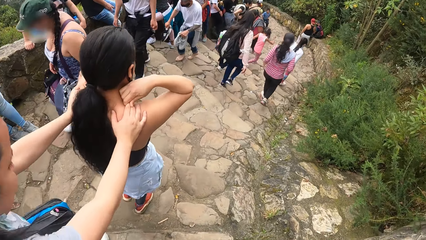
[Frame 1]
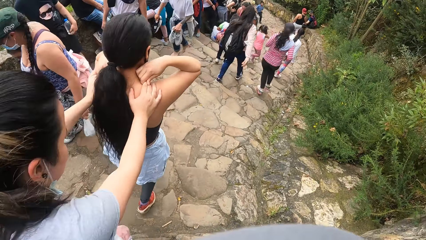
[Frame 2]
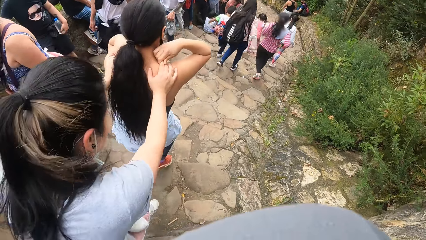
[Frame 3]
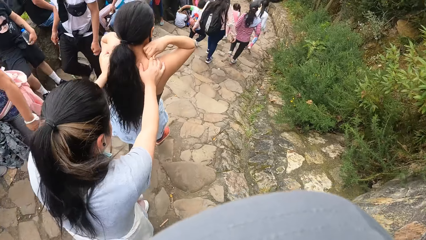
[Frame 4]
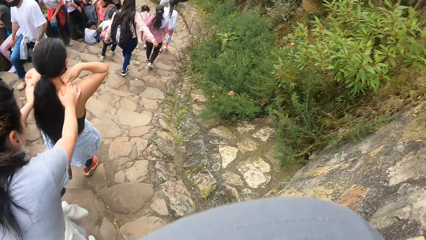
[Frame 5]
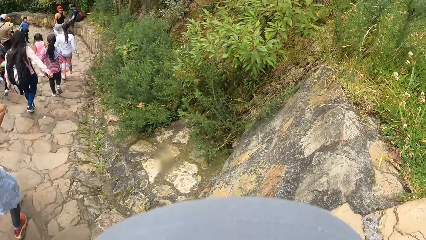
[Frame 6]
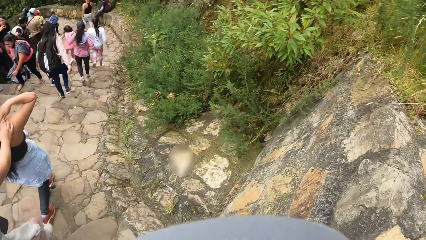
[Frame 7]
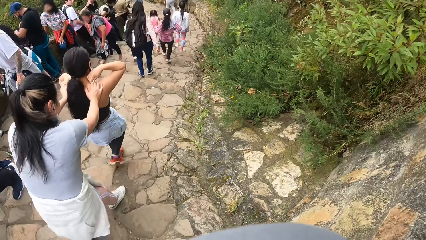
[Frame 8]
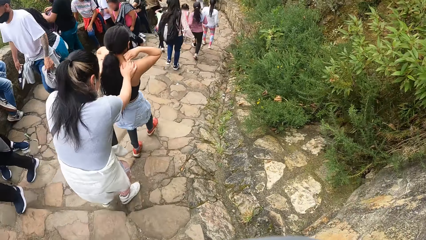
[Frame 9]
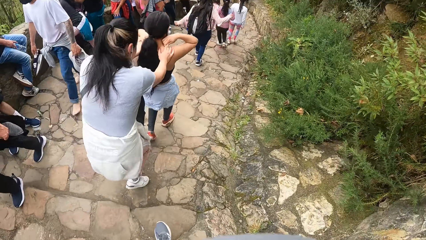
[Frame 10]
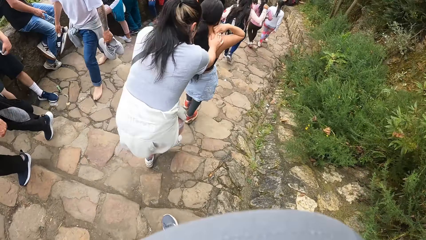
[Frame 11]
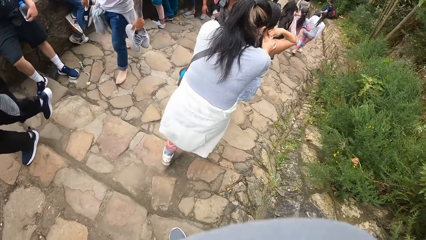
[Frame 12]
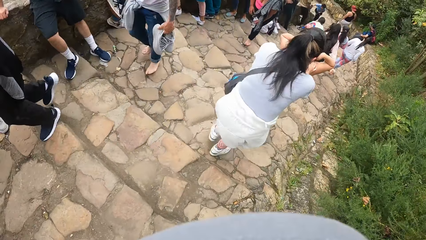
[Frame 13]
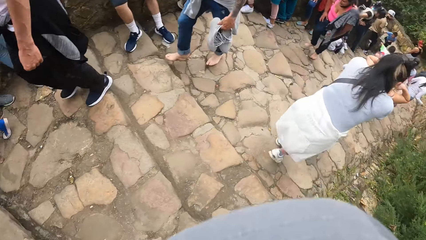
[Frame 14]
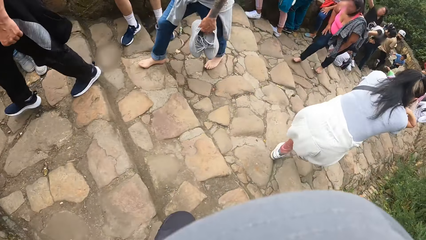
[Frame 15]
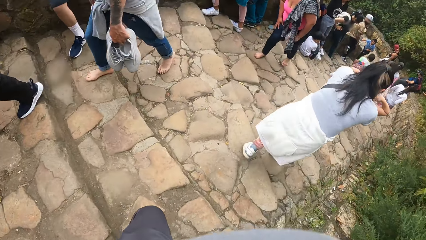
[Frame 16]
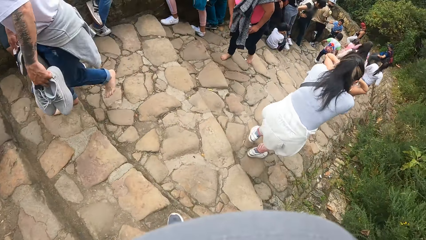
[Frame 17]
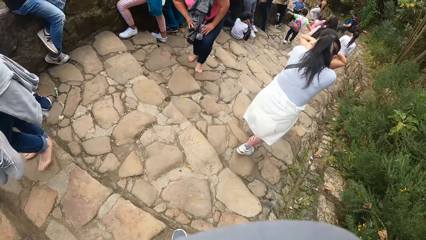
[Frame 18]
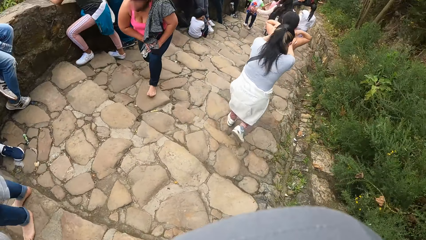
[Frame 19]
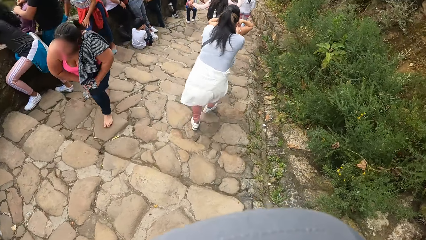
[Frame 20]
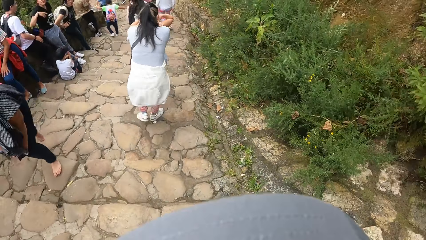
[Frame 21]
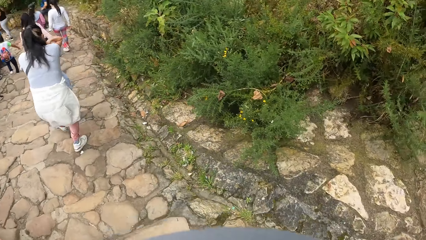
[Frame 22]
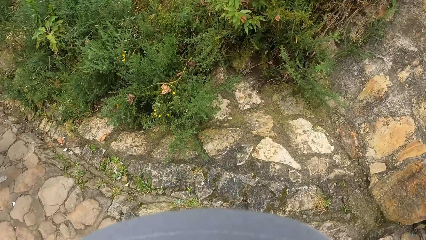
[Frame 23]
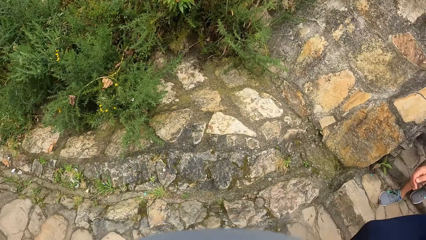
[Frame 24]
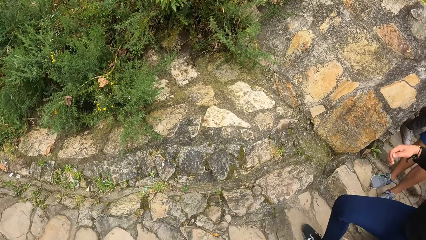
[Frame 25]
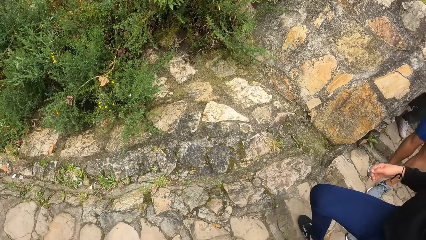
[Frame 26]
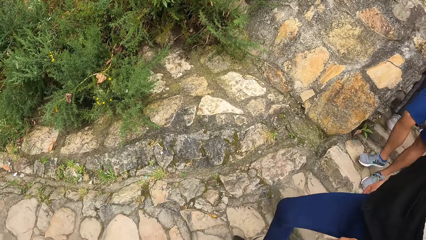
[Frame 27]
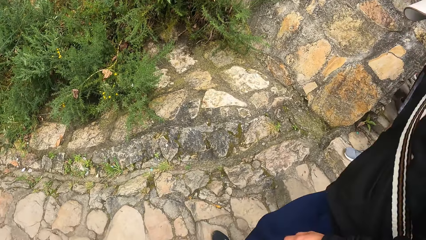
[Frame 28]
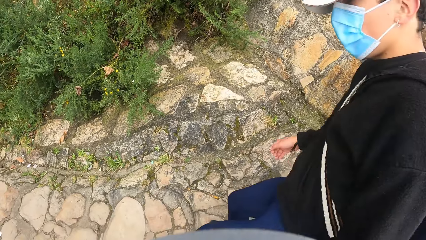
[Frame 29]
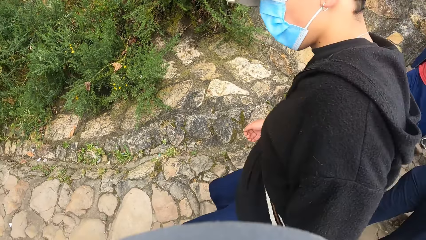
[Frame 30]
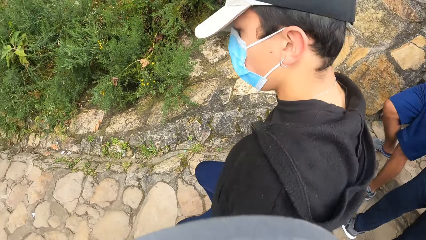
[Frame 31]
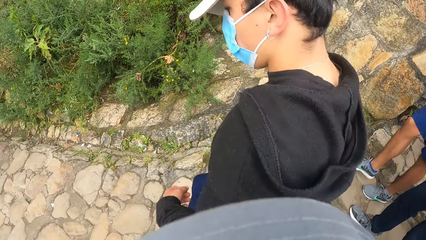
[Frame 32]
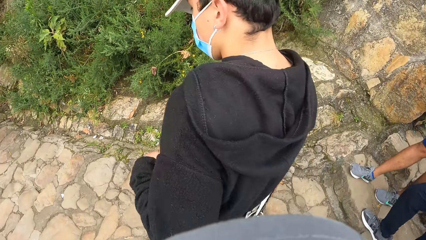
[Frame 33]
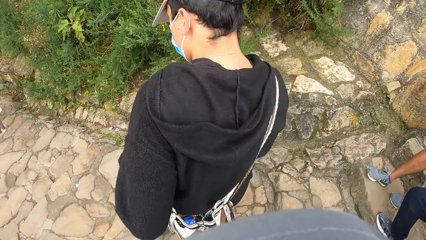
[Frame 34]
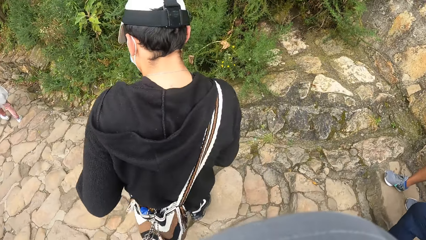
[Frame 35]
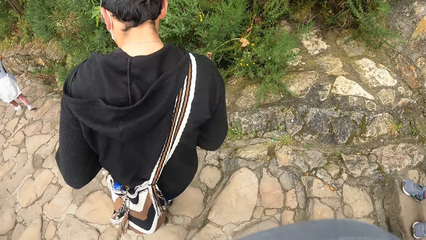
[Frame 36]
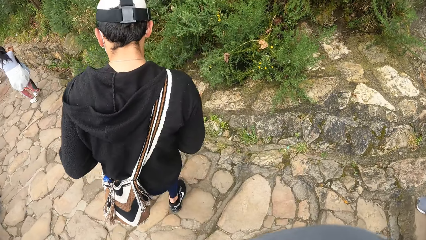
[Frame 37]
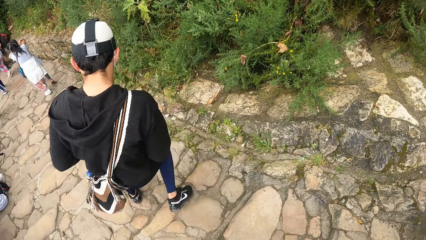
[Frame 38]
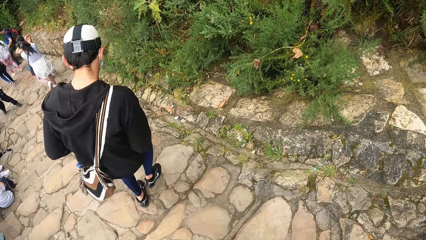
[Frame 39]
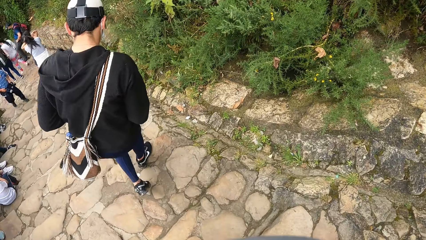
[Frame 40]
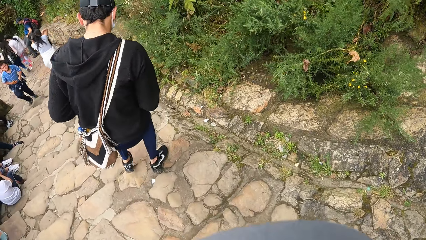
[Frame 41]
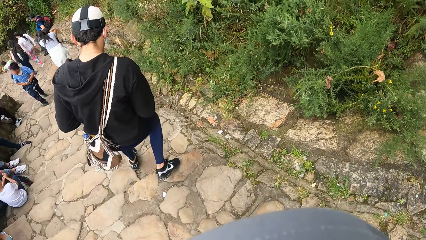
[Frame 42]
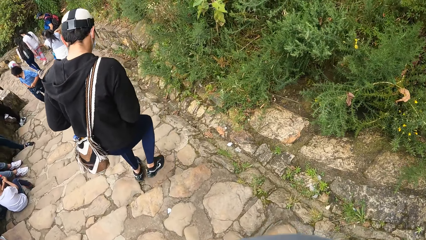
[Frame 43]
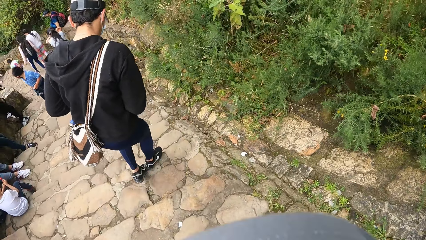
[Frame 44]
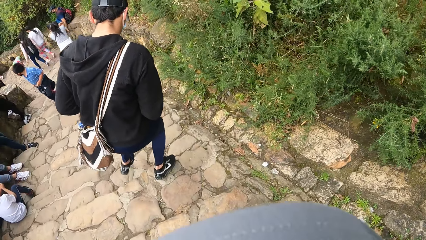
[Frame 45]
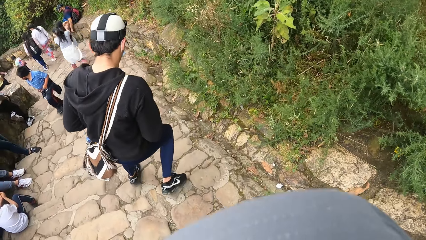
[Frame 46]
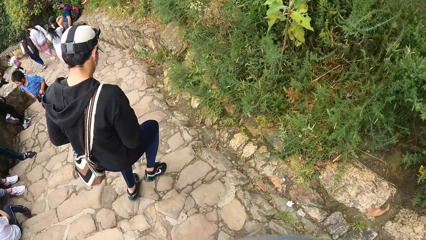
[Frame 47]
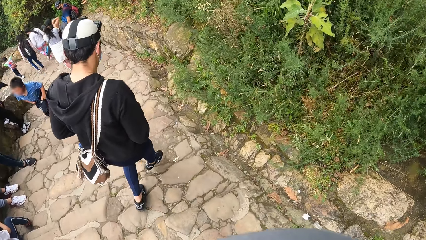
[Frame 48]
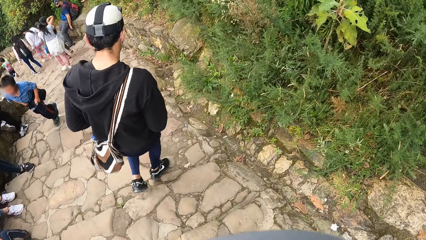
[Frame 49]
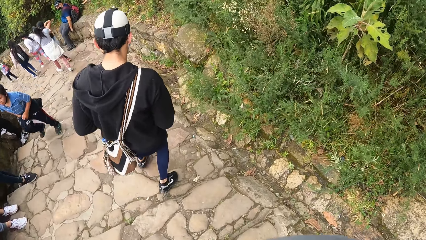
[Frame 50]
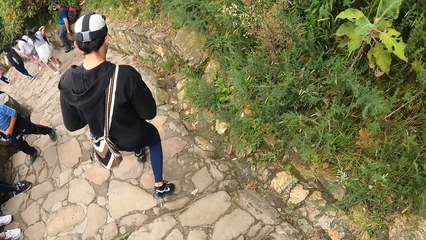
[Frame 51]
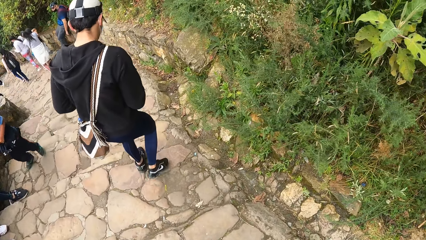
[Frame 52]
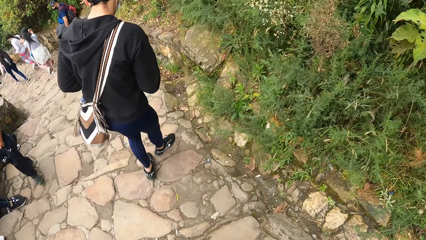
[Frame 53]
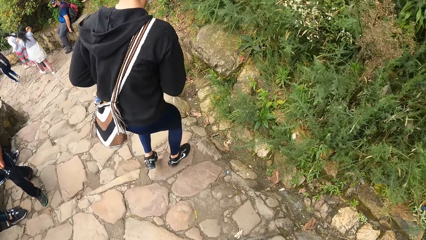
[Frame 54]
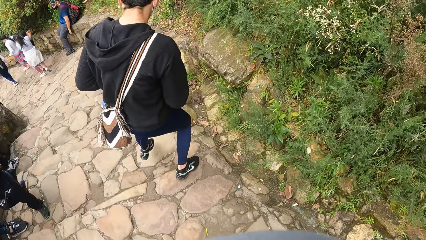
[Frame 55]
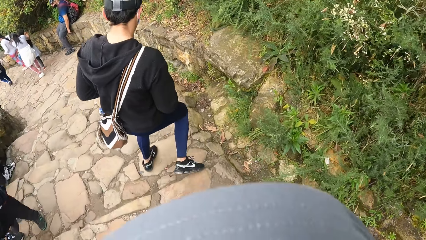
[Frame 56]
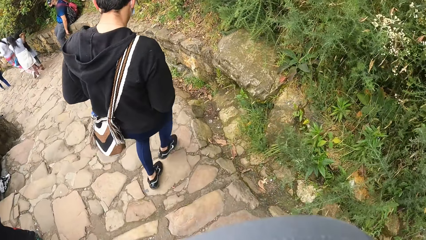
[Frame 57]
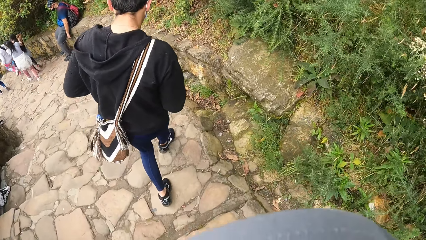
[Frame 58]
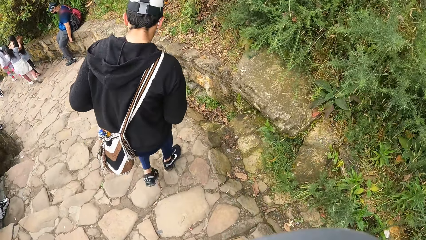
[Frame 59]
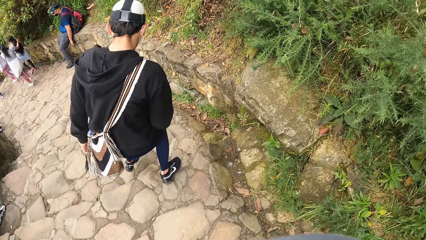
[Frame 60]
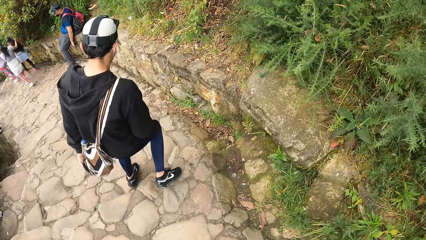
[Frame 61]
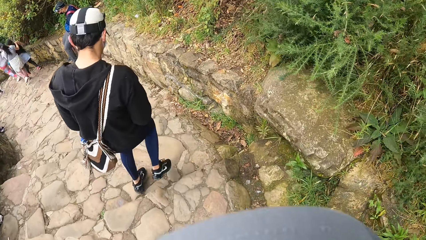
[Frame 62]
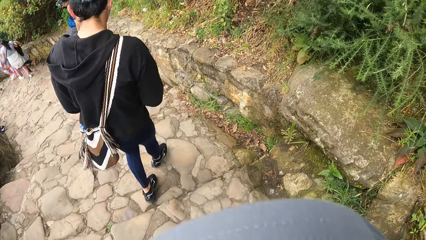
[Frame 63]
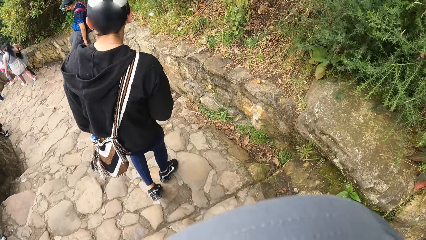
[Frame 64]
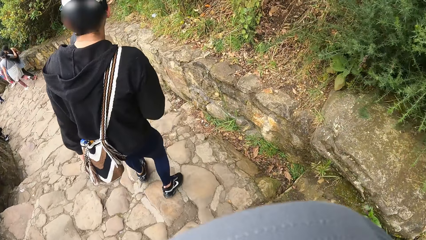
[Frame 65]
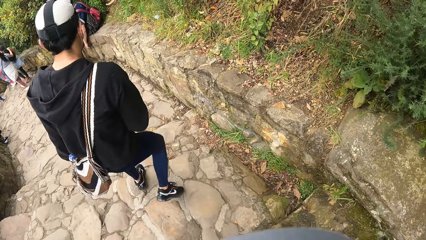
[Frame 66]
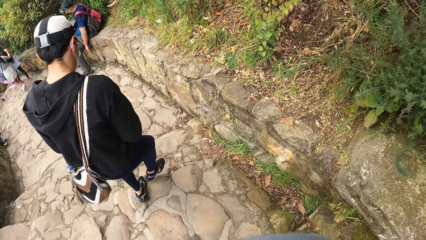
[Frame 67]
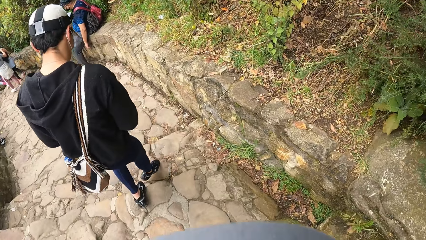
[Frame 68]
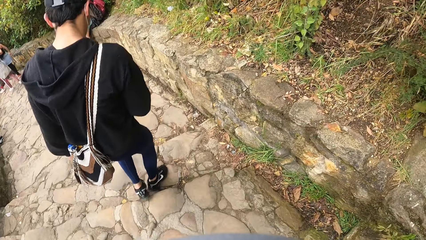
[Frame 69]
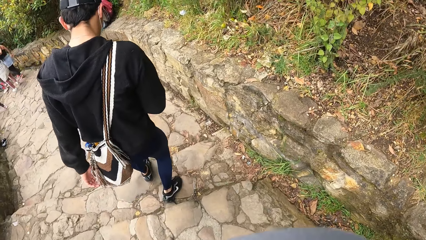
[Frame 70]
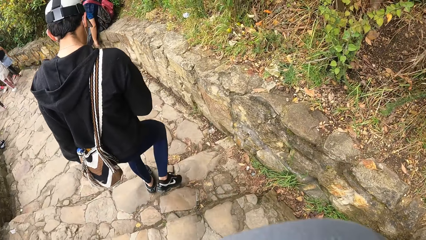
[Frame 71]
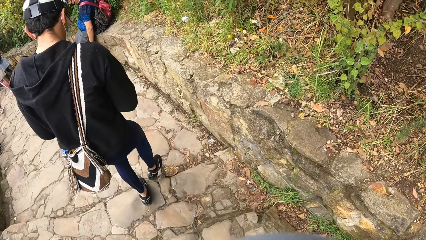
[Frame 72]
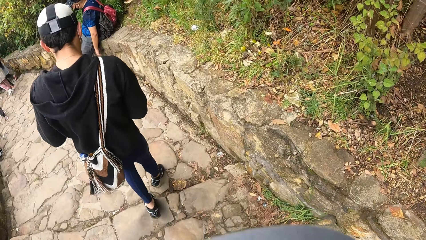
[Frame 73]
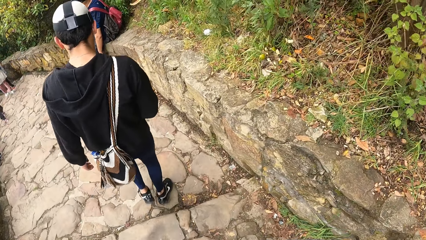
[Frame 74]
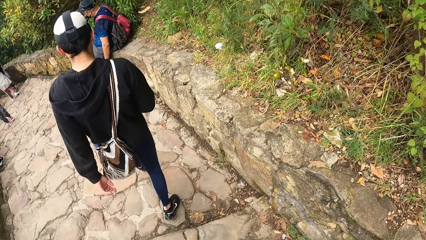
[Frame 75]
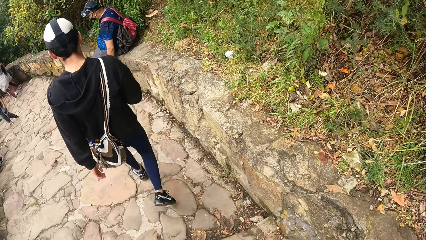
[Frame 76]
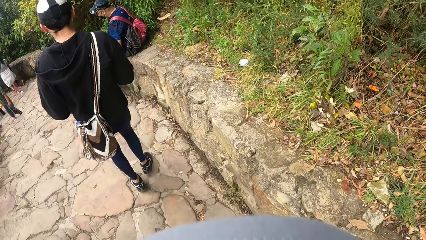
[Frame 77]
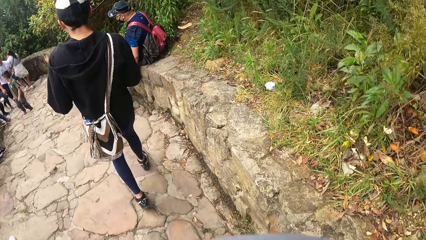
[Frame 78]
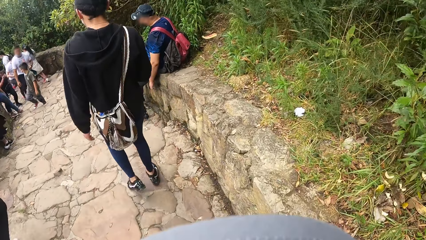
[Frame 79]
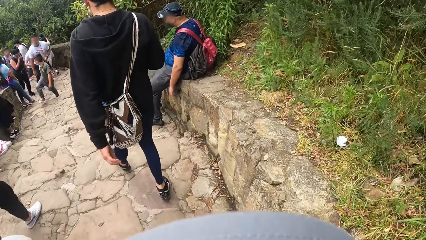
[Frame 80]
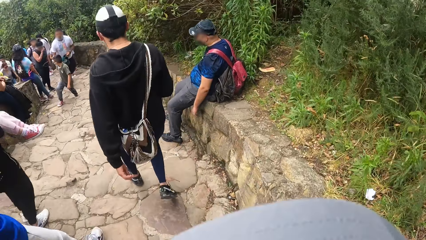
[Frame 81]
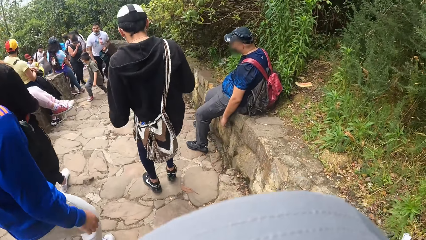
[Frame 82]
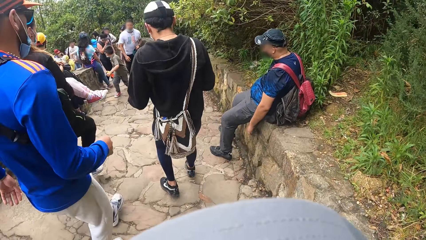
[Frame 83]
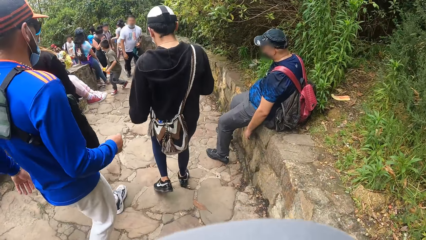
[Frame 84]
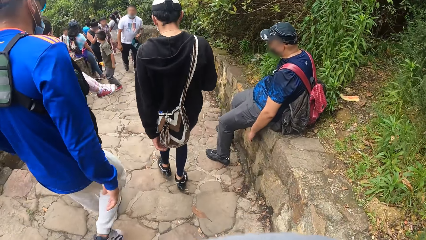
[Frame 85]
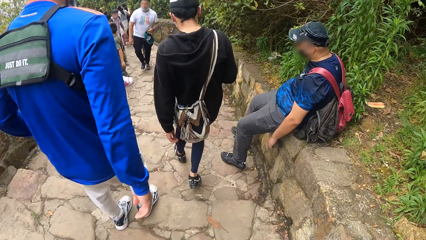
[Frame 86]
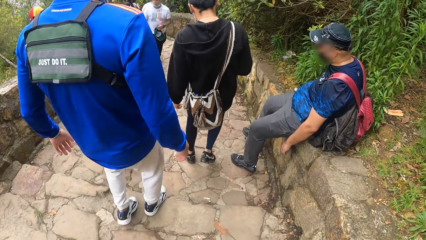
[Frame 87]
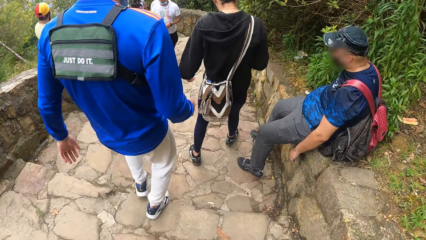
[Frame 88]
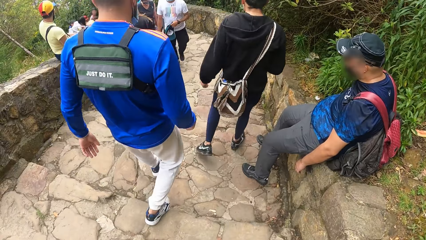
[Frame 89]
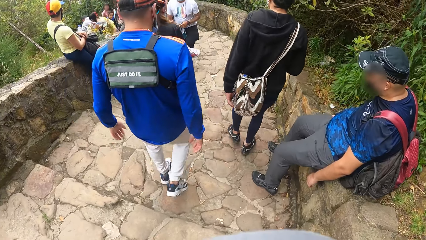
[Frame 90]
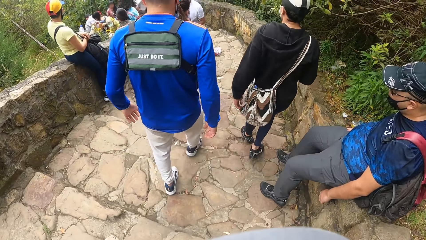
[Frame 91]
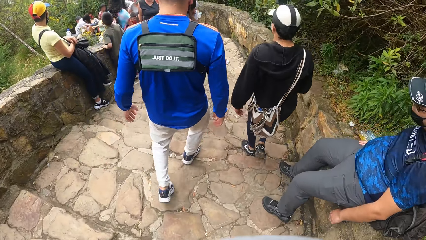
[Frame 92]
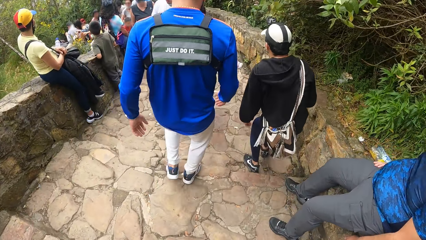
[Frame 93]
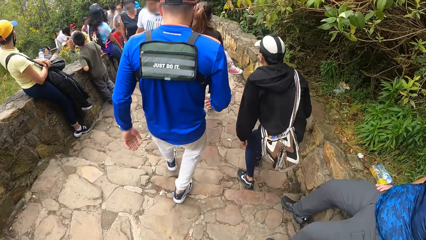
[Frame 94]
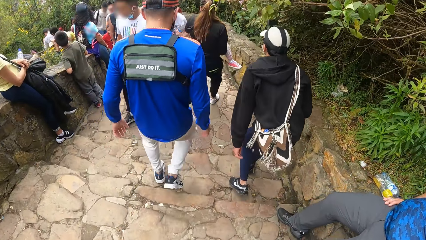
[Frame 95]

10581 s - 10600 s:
A person steps down the stairs. The camera wearer steps down the stairs.
